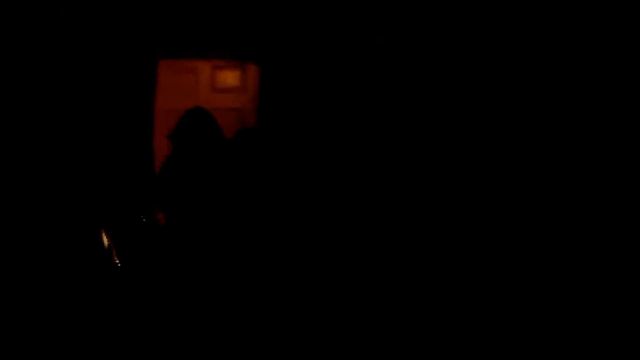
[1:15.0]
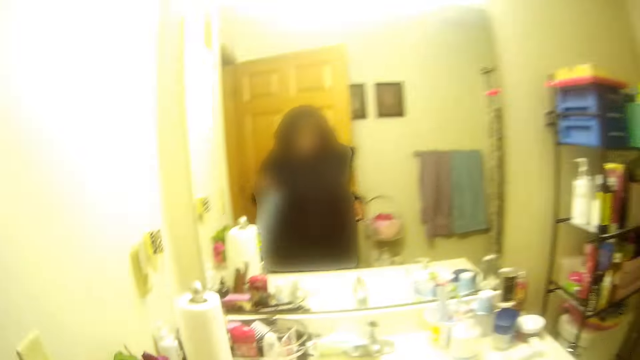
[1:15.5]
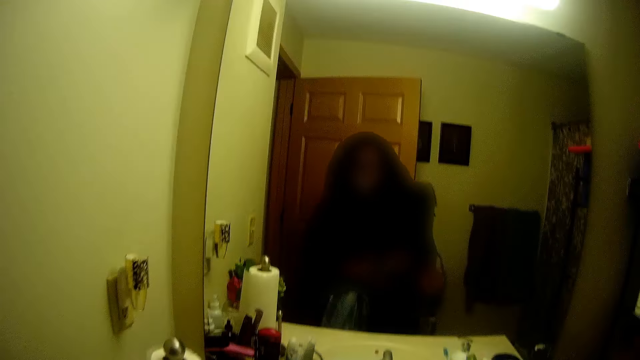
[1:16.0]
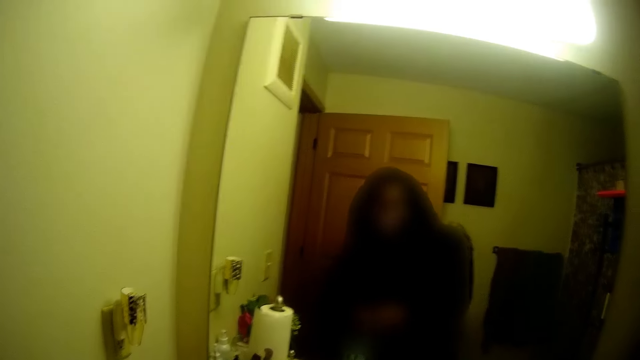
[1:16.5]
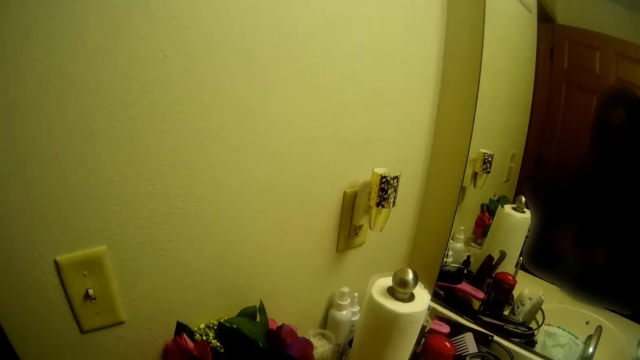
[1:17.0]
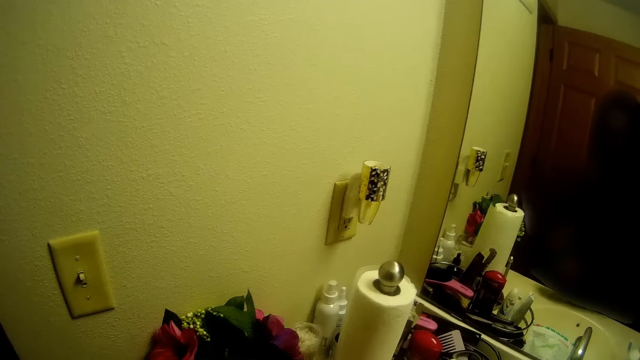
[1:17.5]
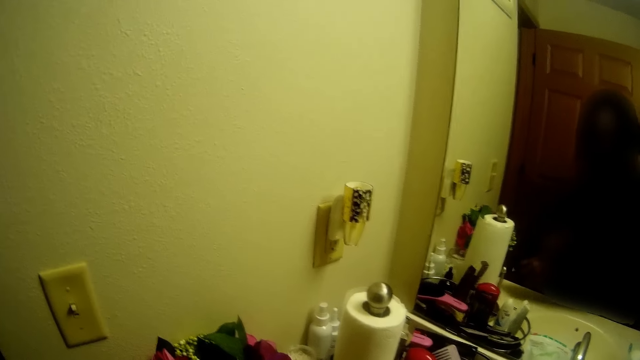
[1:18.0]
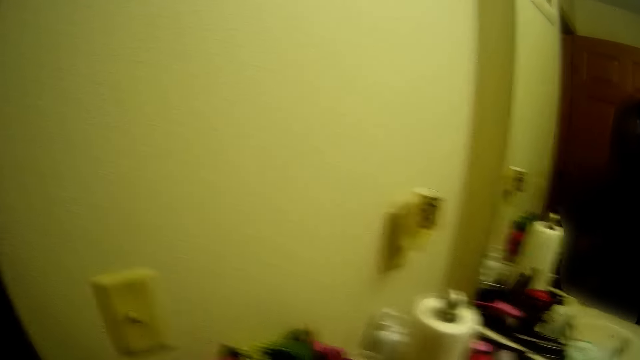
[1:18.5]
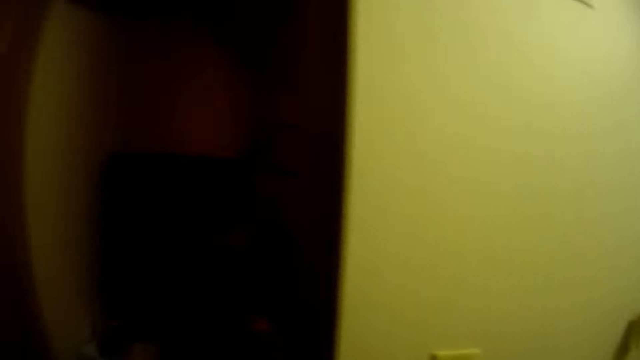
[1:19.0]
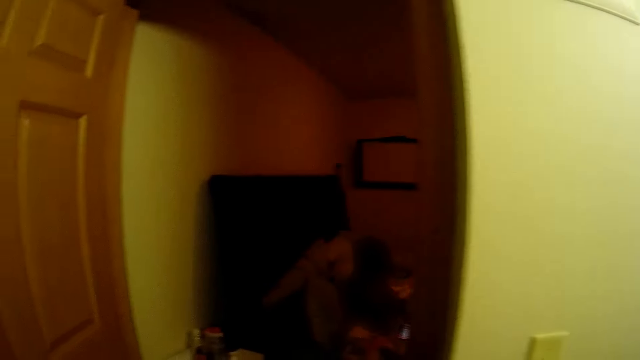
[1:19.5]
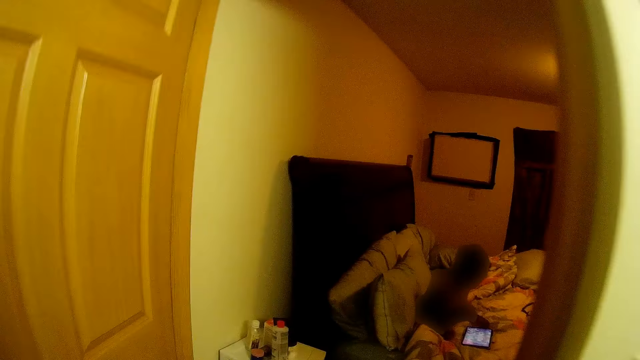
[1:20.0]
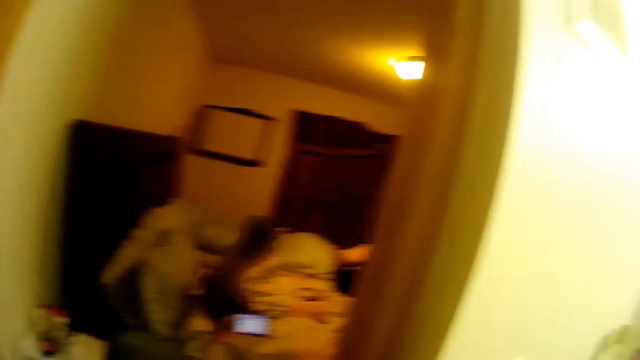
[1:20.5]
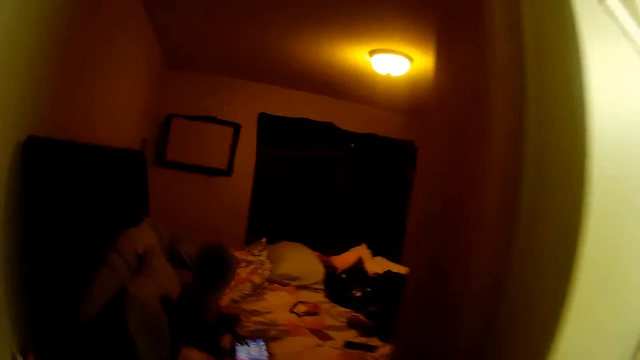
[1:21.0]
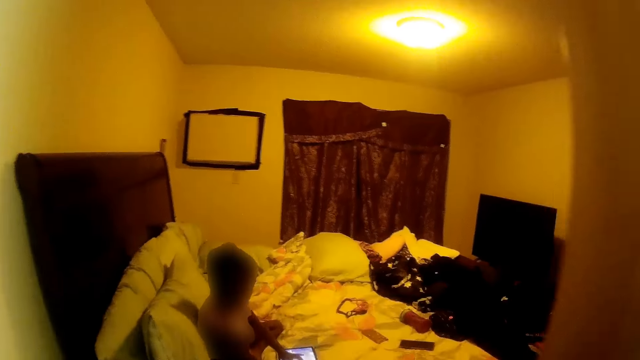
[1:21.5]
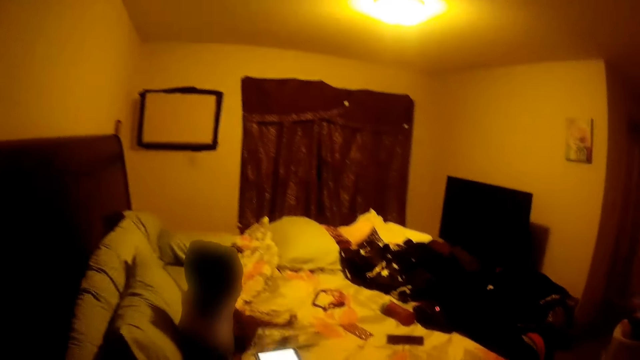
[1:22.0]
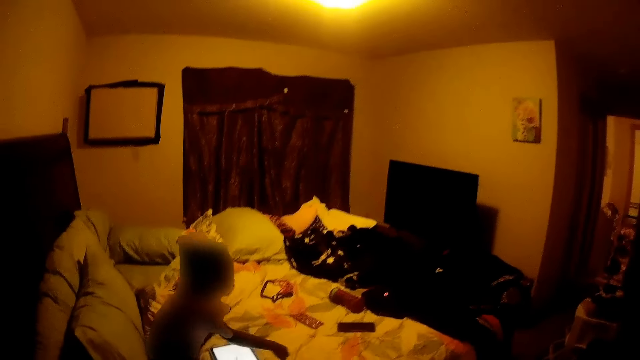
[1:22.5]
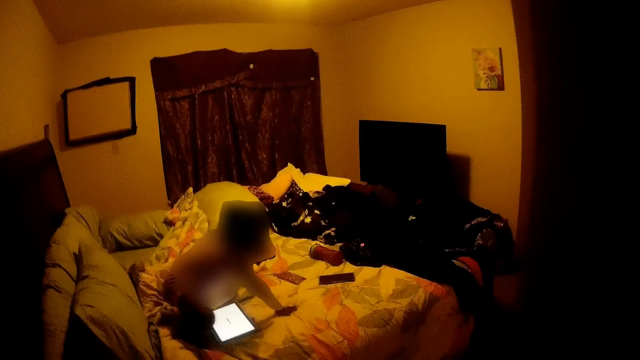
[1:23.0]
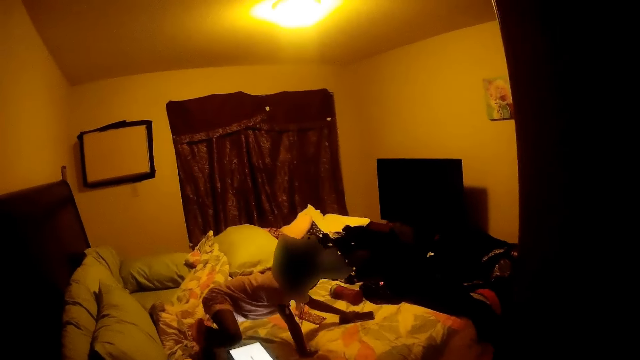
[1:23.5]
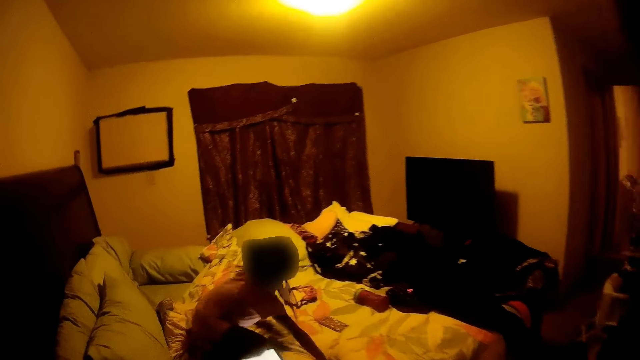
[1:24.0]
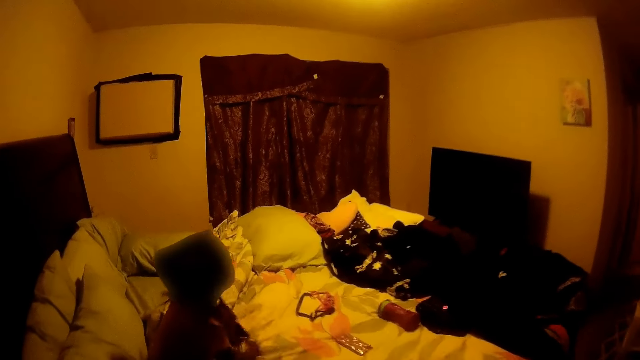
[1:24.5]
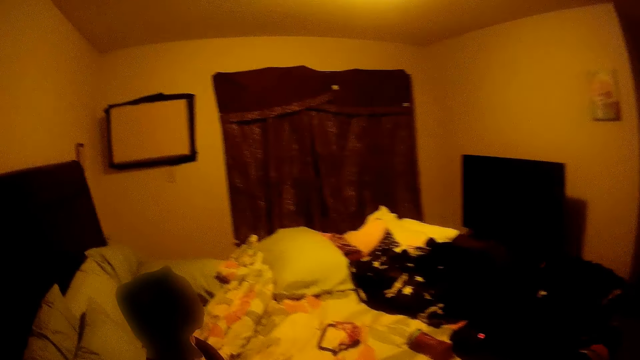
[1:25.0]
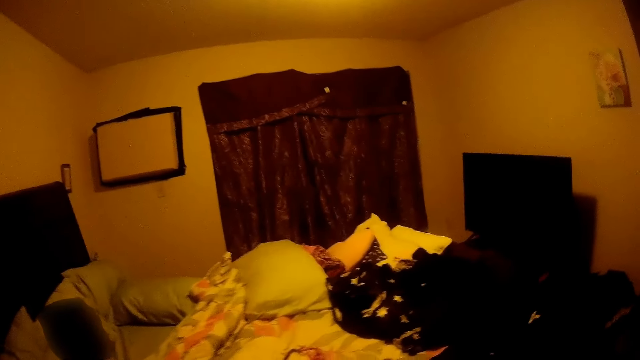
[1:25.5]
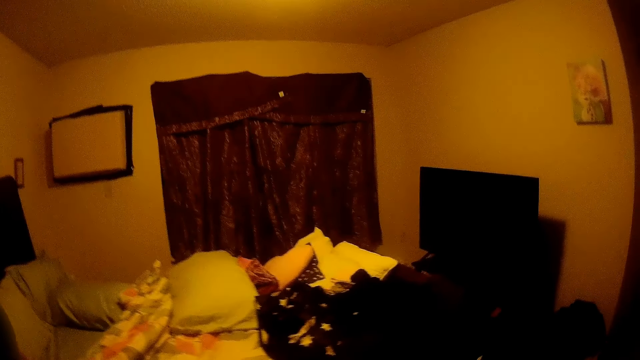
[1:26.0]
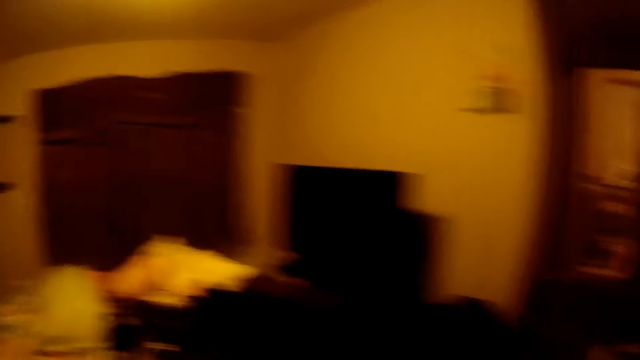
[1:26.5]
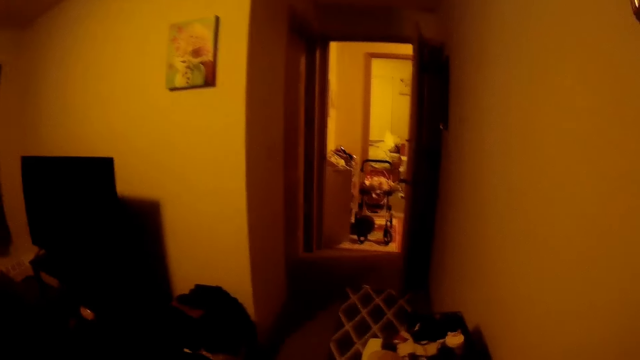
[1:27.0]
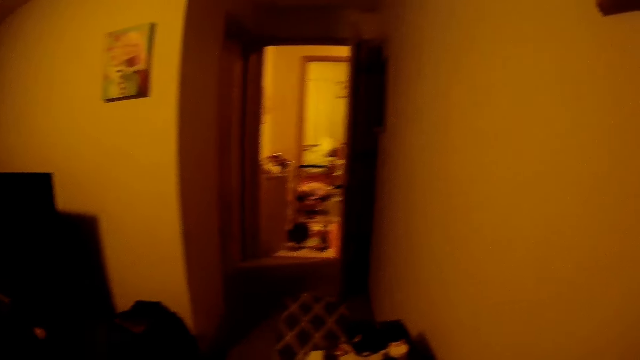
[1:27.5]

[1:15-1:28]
The camera wearer switches on the light. They put down something. A girl operates a tablet with her left hand on the bed. The girl puts a hand on the bed. The girl picks up a phone on the bed with her left hand. The girl sits on the bed. The girl transfers the phone from her left hand to her right hand.

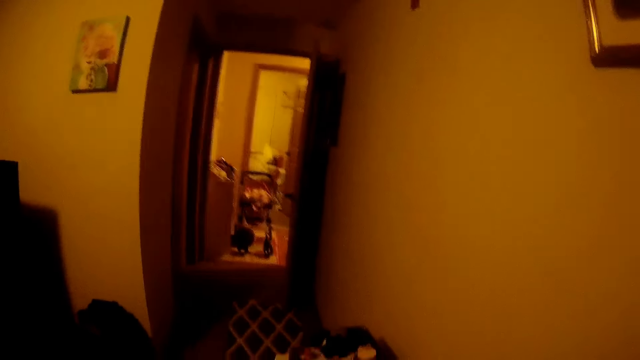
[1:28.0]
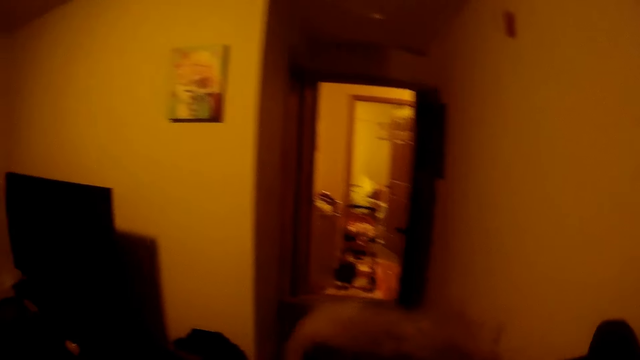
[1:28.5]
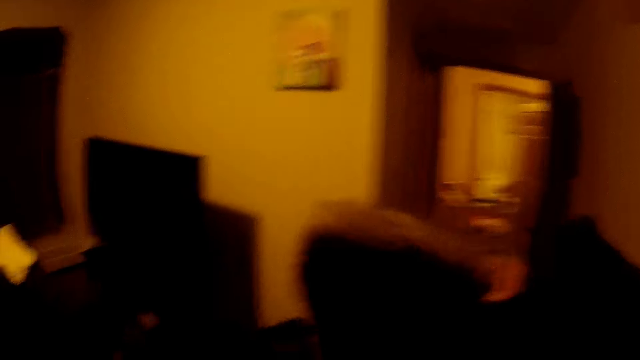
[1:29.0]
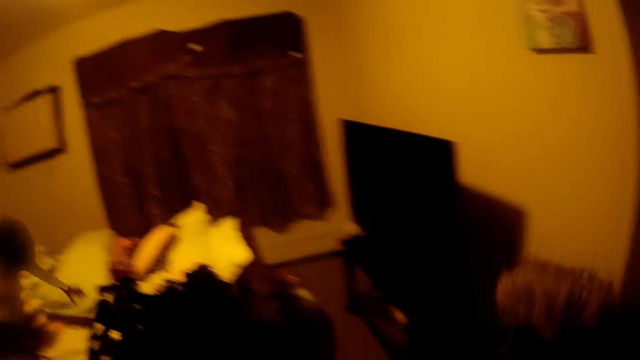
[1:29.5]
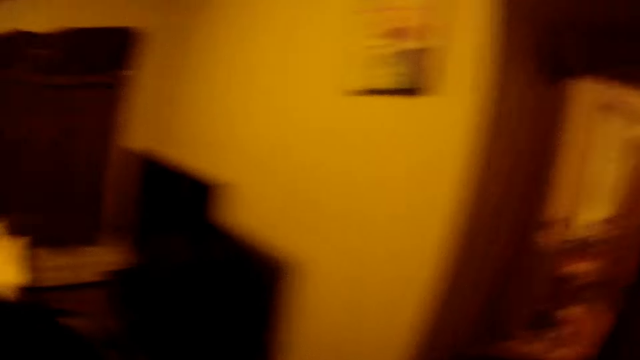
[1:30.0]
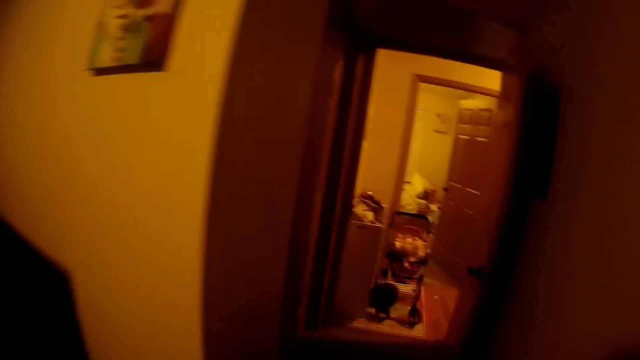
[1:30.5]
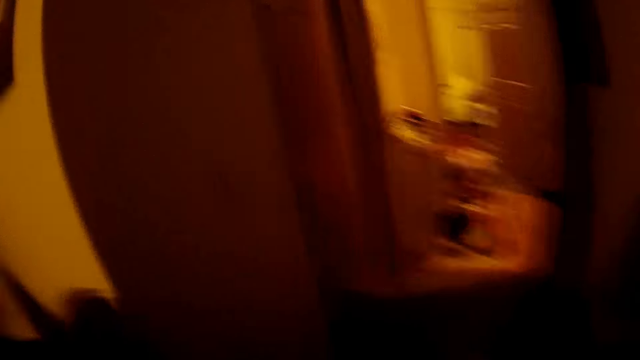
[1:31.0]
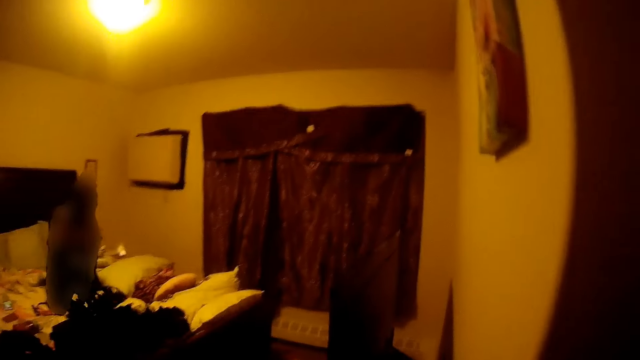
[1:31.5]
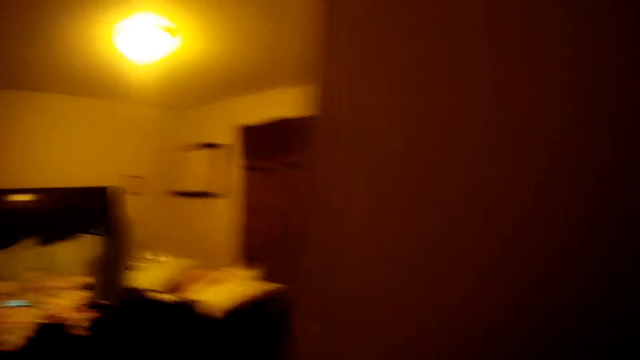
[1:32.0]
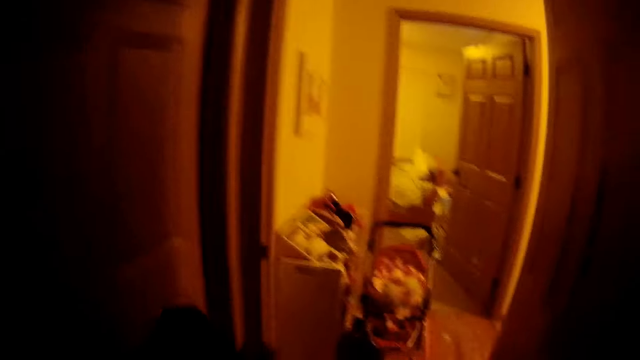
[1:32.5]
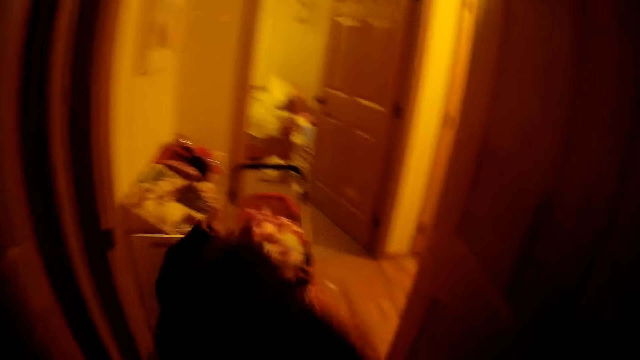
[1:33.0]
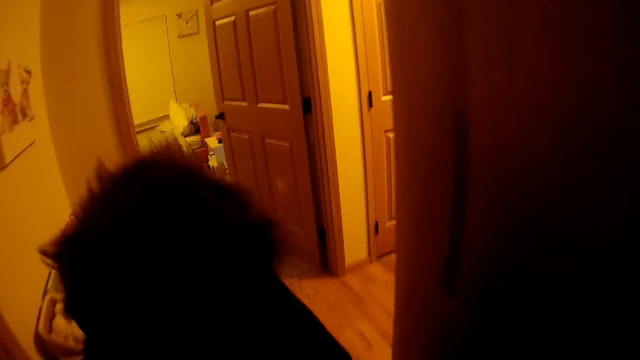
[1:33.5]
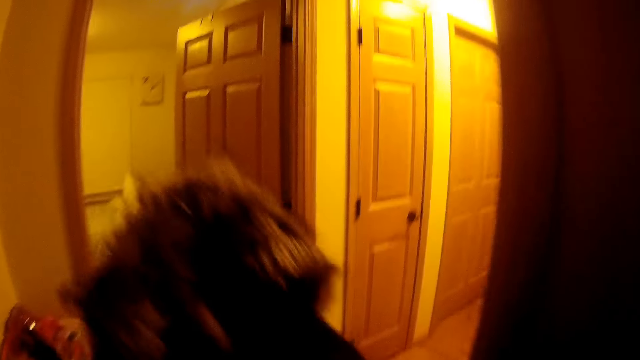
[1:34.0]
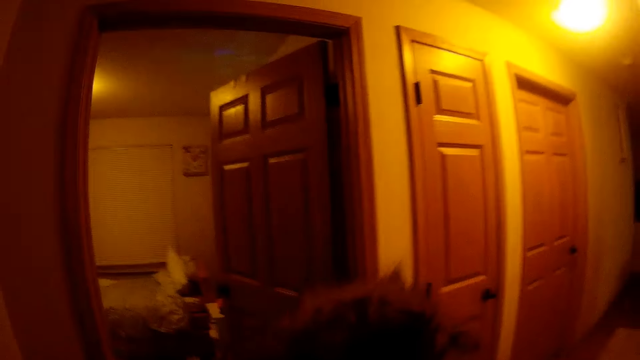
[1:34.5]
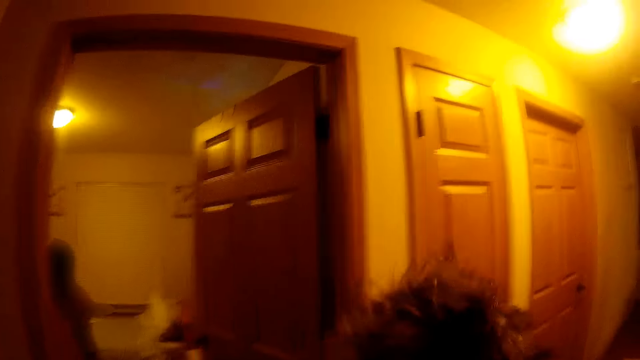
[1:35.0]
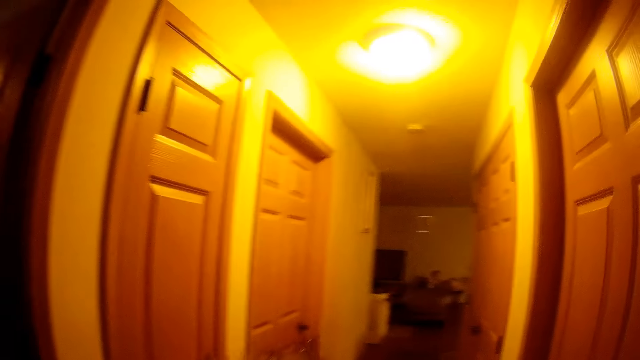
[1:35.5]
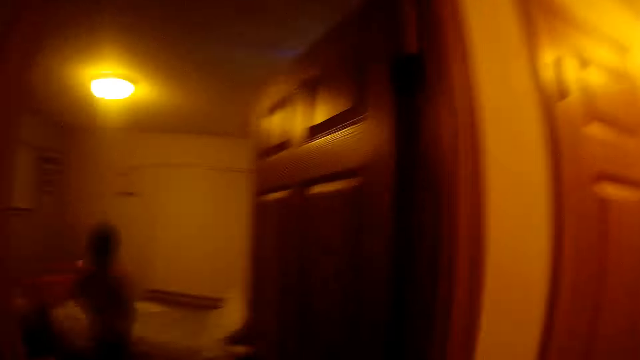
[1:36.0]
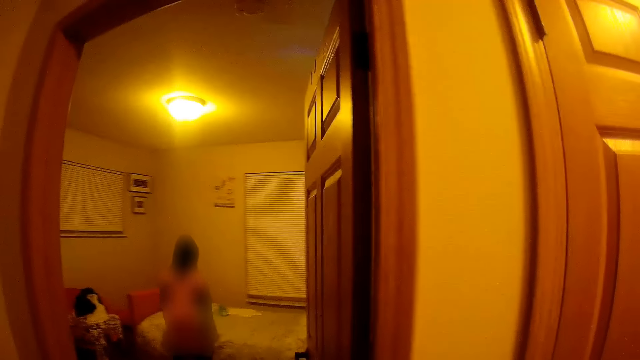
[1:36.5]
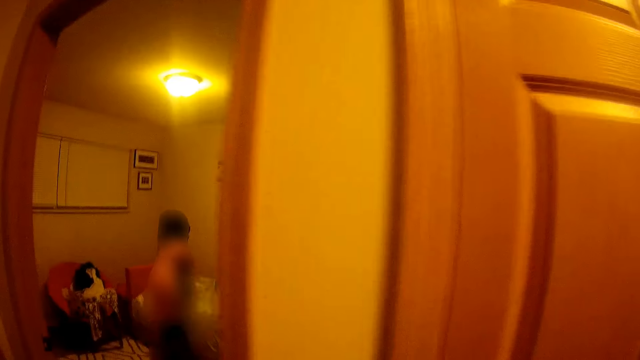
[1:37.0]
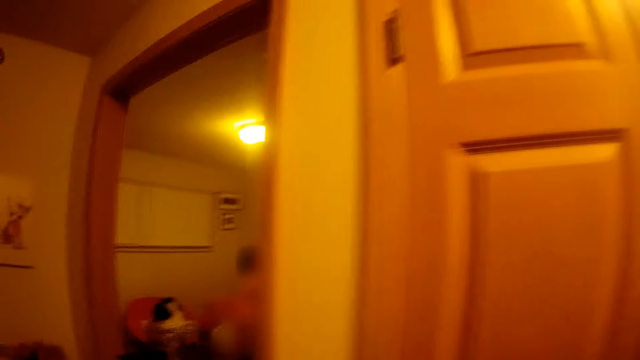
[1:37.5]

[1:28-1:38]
The camera wearer holds a cloth. A woman moves on the bed and stands on the bed. The camera wearer walks out of the room. They converse with a girl. Another woman stands near the bed.
